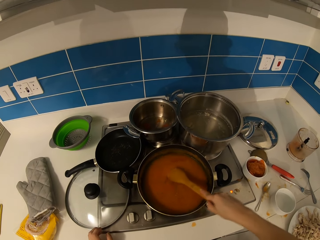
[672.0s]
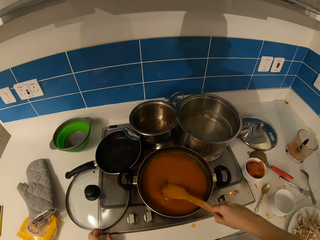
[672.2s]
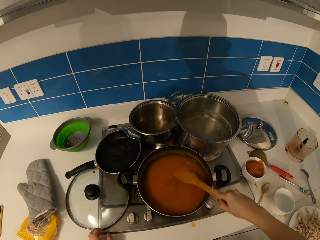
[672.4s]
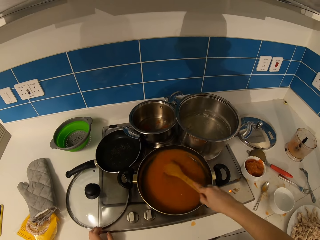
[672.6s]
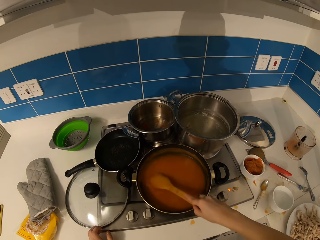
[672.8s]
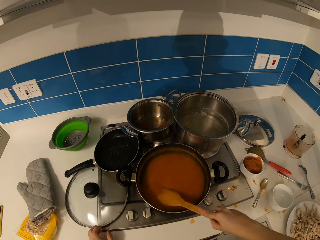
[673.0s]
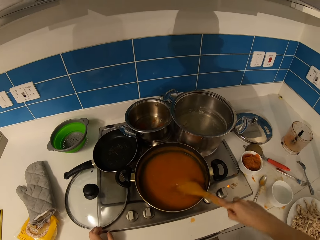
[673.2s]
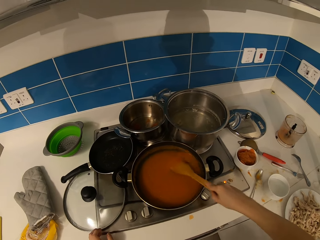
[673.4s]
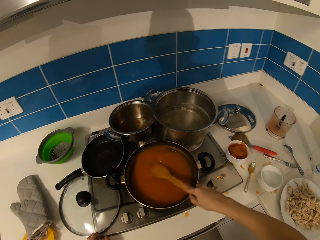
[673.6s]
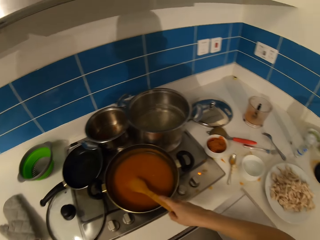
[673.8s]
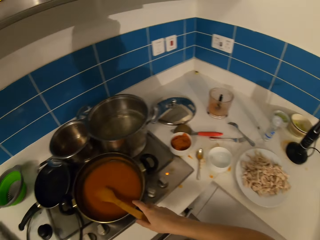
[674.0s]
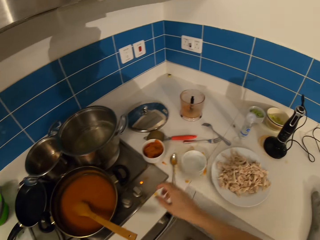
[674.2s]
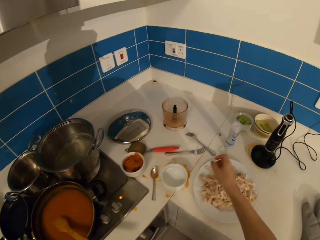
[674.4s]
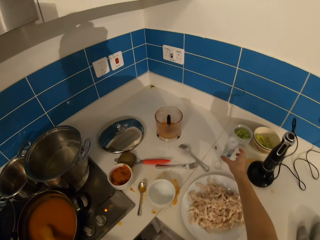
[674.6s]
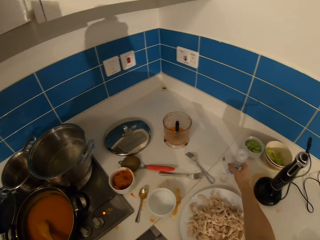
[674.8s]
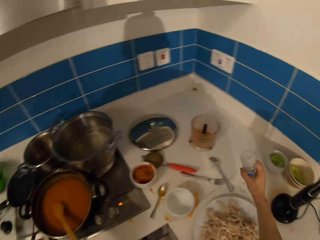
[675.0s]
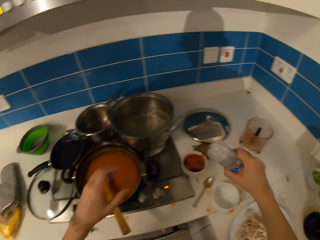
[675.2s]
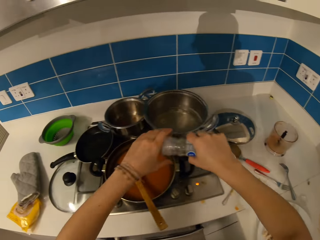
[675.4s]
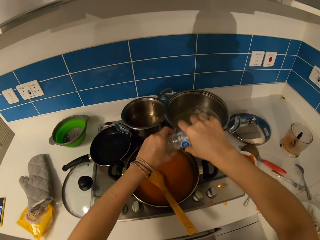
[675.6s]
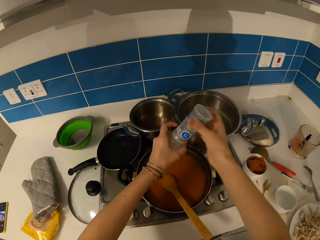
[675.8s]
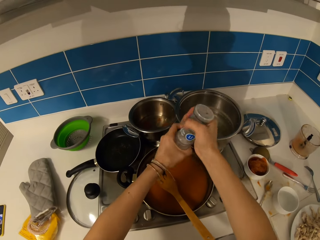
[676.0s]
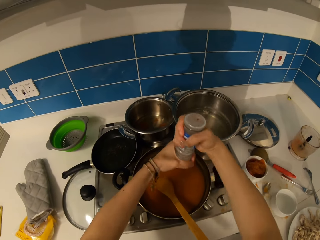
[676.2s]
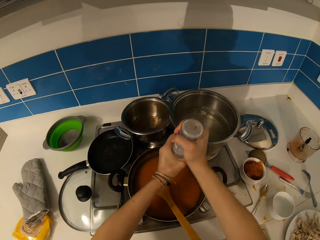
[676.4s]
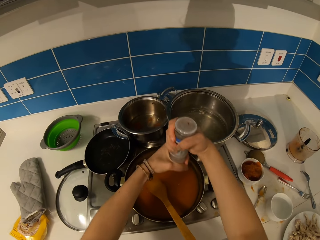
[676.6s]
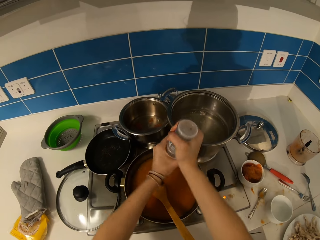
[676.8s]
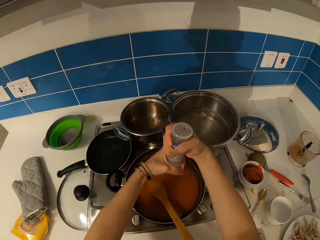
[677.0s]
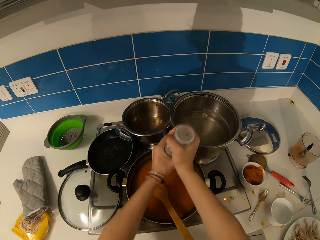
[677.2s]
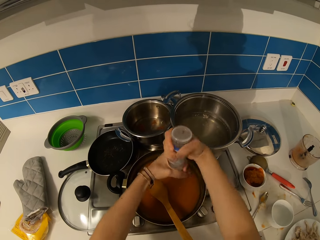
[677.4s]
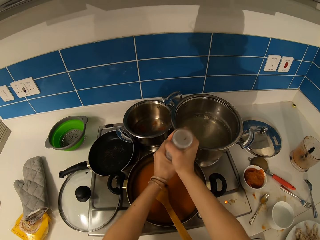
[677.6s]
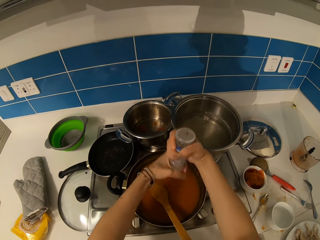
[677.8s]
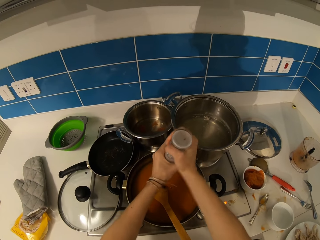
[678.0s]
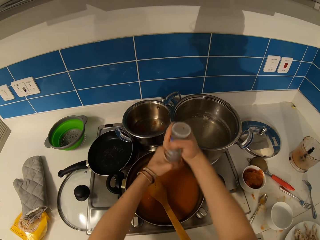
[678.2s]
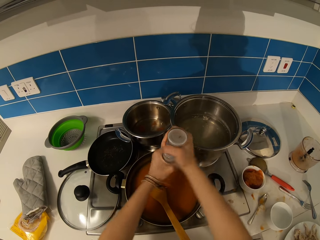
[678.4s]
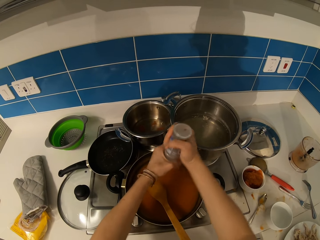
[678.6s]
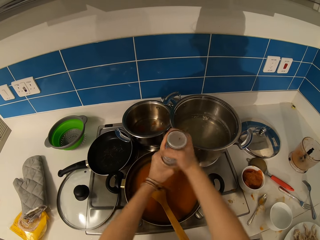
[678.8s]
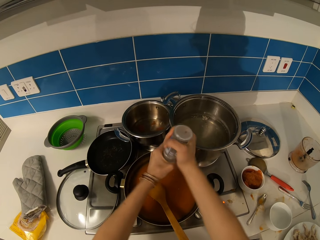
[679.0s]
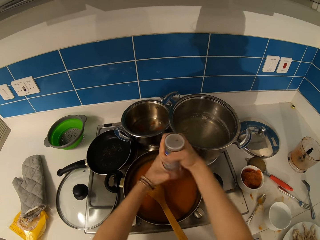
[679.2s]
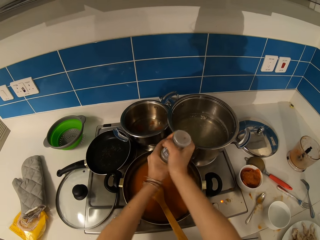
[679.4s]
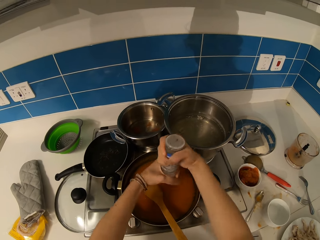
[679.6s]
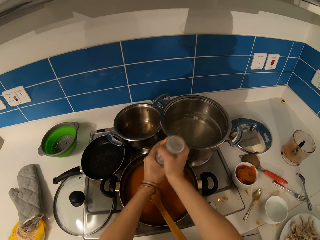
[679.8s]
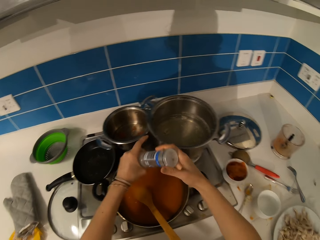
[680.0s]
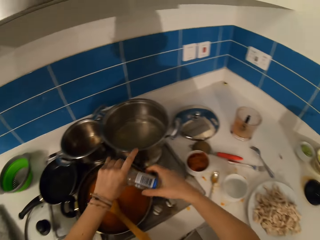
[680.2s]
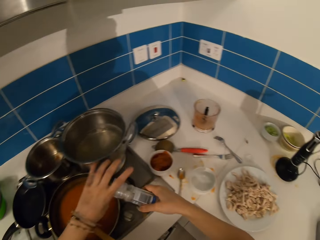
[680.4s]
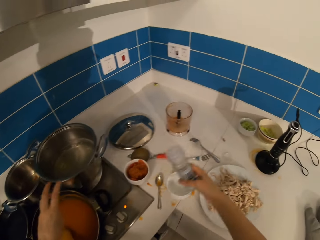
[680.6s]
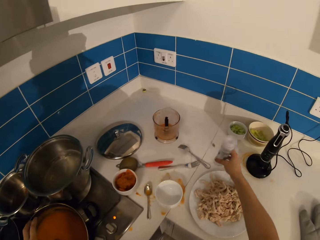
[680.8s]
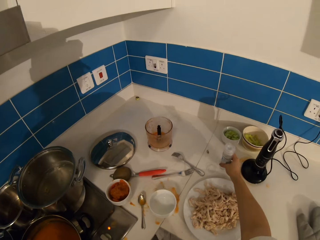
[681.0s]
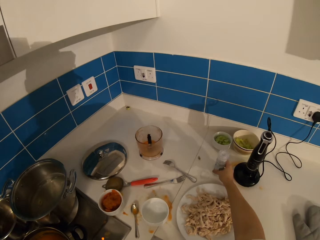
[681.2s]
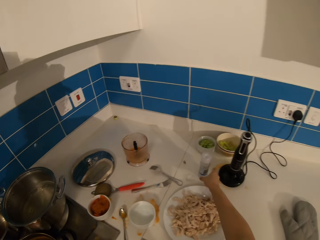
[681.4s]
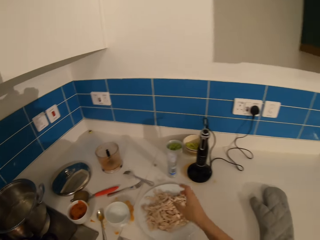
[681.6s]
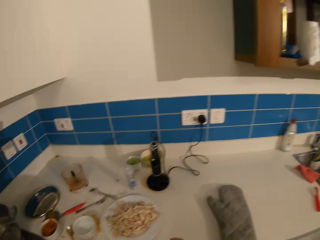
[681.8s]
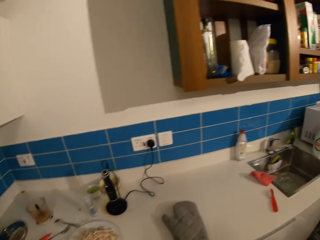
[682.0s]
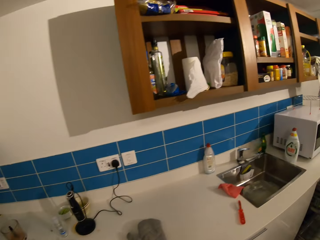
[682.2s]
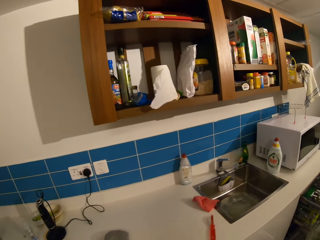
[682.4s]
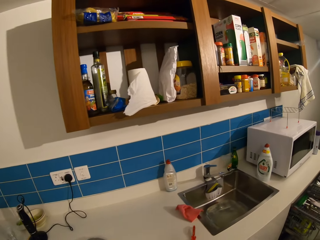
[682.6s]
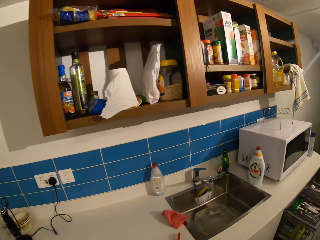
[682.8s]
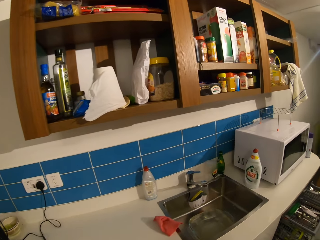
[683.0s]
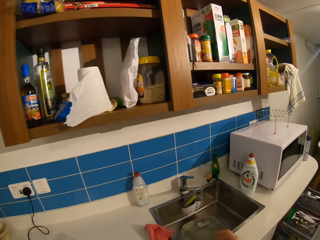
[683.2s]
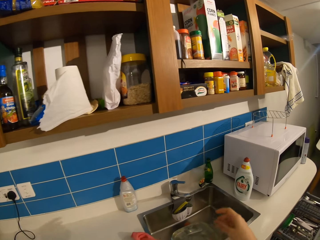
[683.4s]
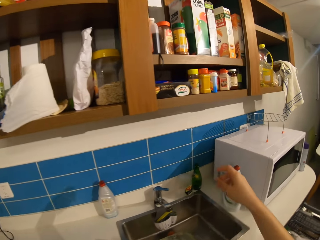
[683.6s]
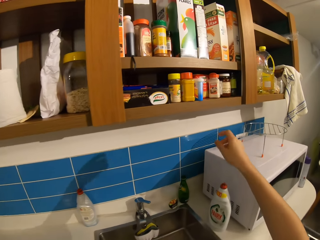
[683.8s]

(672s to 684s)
The camera wearer takes a salt shaker. They put something in the soup. They open the salt shaker. They put the shaker down. They walk to the cabinet.

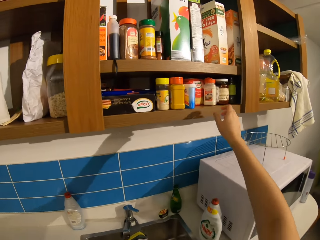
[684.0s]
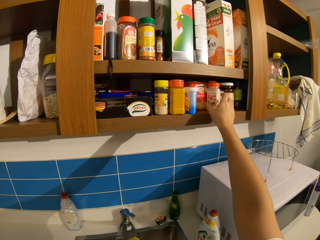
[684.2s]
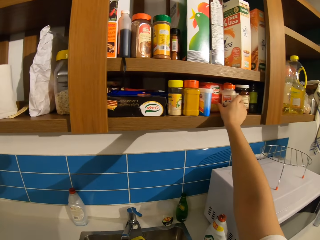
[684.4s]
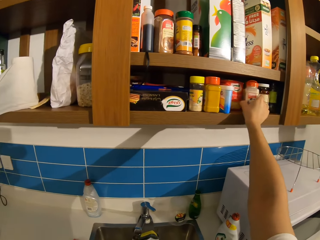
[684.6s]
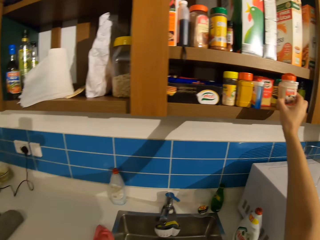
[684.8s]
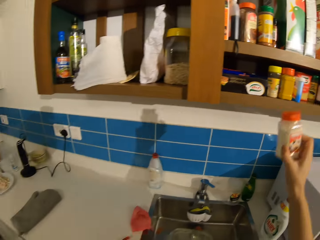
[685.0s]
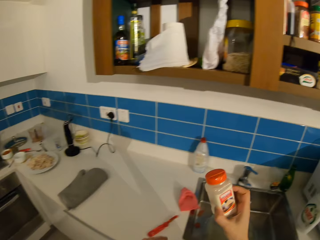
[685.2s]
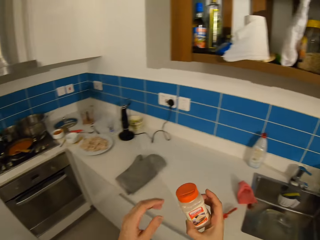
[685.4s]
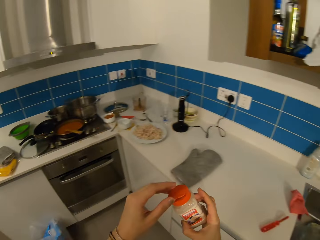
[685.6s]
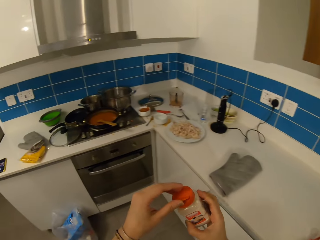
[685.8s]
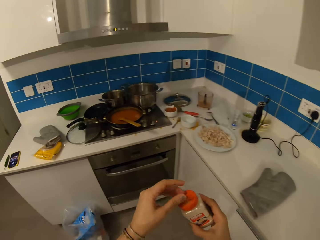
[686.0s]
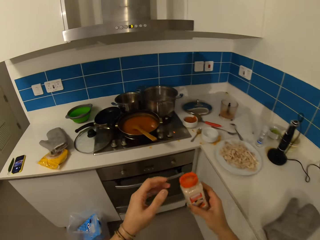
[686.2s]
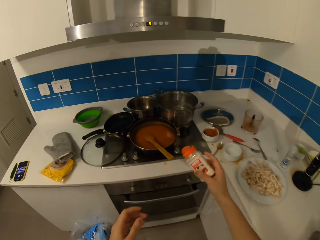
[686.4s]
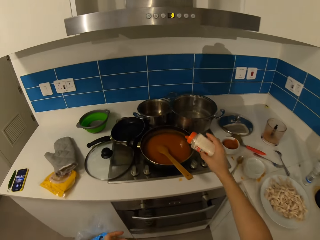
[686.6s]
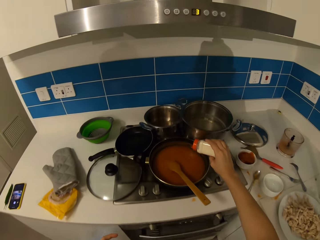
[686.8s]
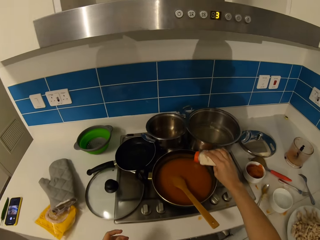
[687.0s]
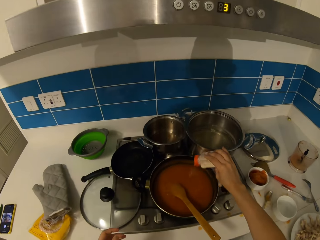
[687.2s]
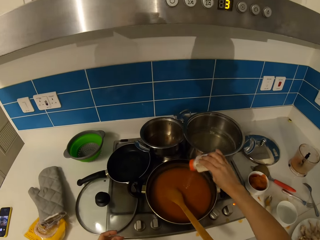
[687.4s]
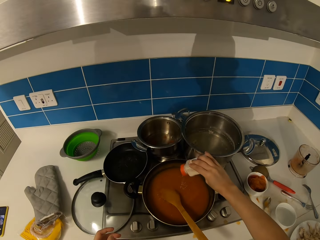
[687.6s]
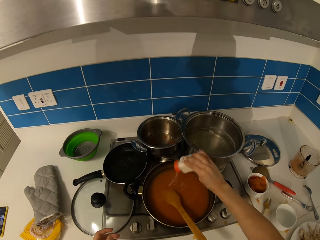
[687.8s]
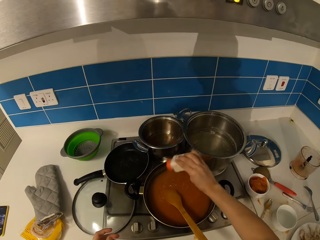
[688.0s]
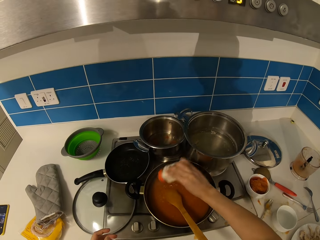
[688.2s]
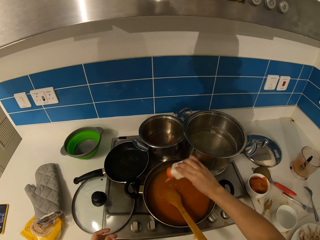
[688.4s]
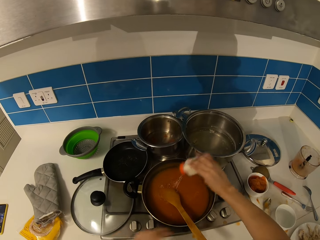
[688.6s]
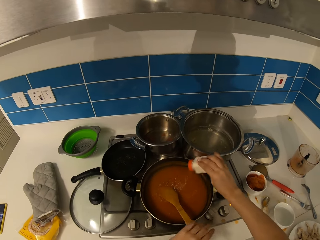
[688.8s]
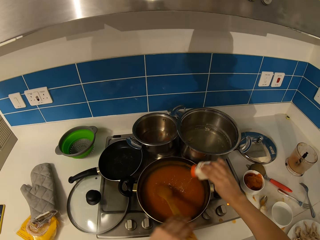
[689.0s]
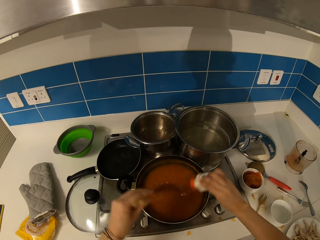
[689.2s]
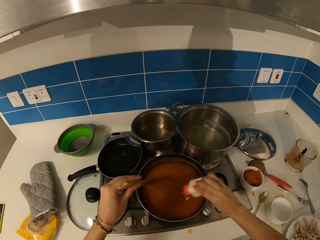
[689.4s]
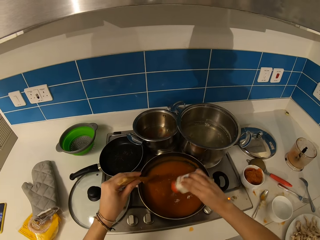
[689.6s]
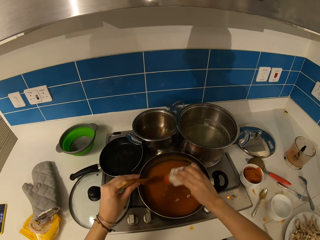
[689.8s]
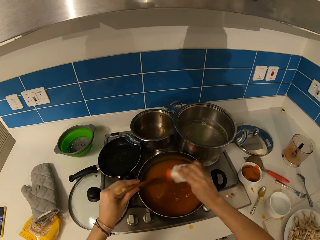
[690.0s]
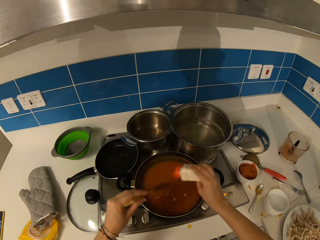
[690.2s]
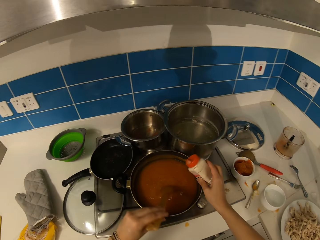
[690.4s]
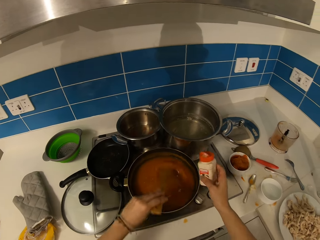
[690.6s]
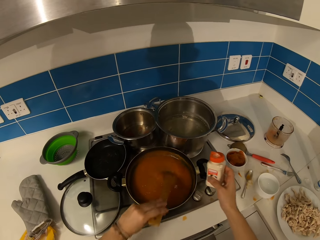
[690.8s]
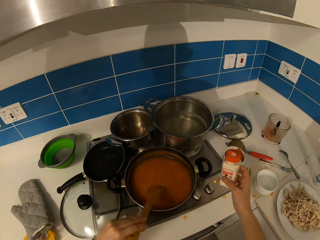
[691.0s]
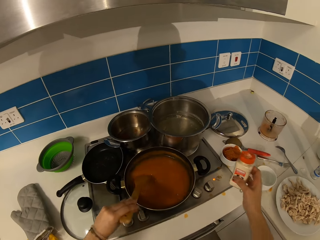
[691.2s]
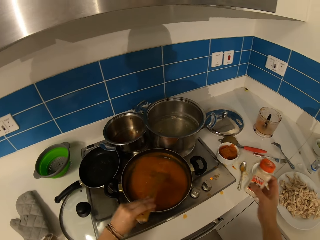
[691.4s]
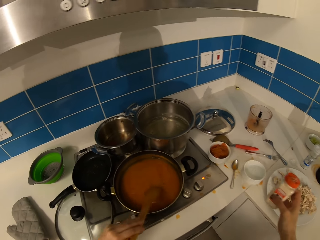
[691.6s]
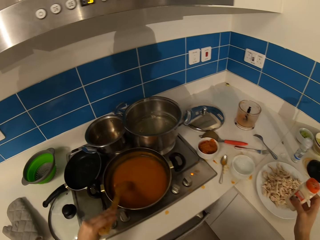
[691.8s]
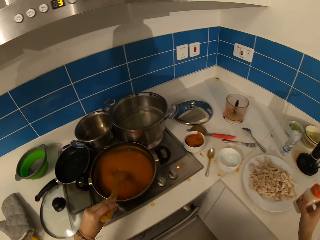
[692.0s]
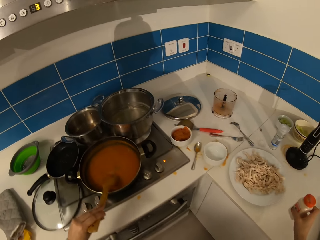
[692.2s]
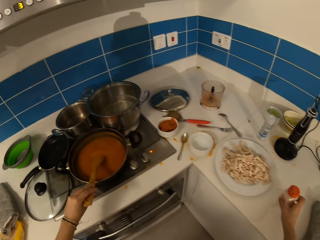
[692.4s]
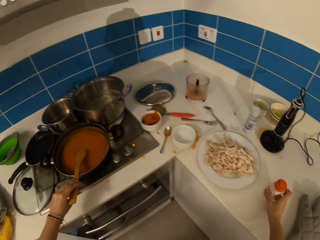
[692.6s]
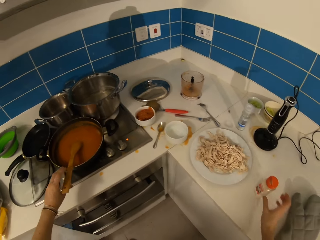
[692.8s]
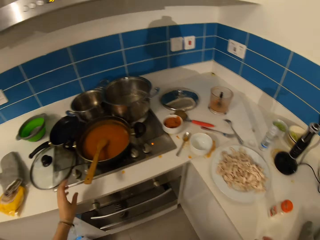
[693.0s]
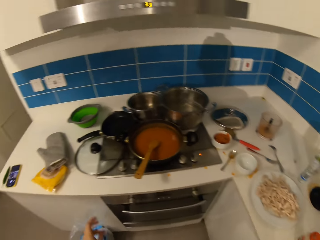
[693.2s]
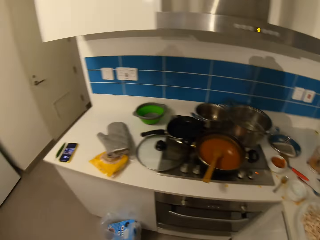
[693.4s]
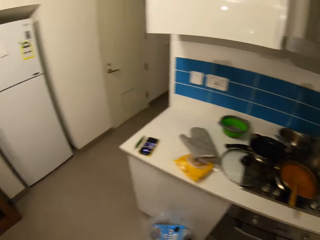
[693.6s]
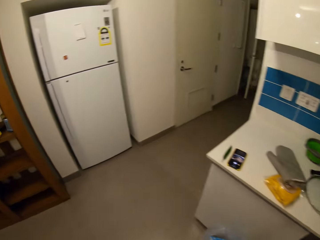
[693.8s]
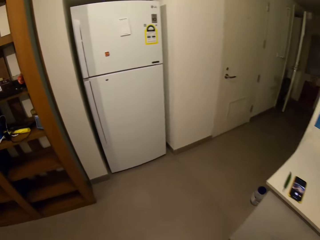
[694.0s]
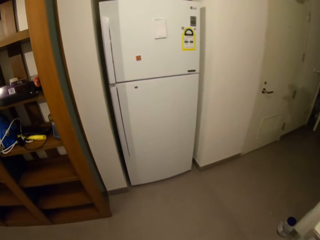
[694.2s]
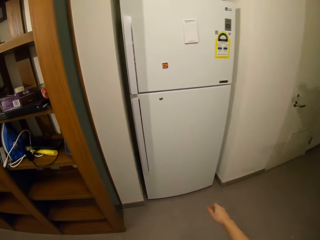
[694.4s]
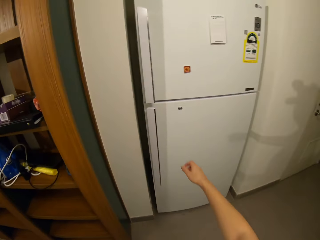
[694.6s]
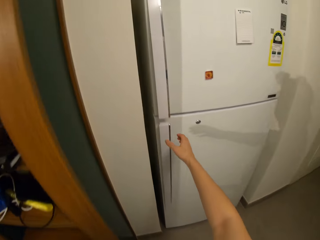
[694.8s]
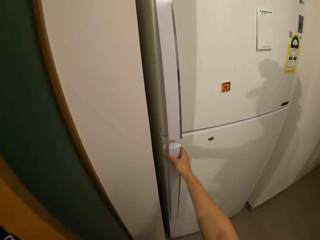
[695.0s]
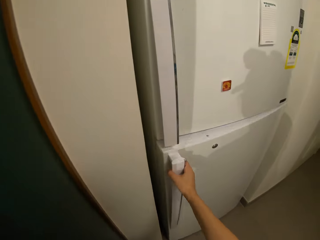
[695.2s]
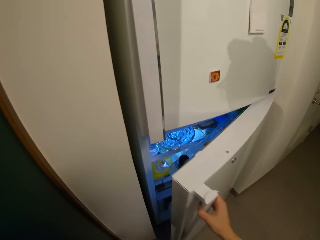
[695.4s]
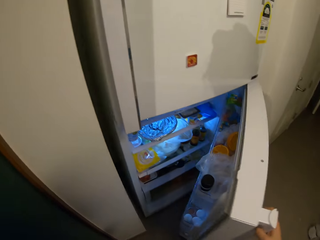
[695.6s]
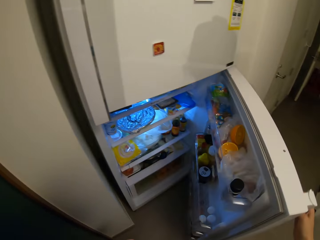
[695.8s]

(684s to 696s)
The camera wearer takes a shaker or can. They pour salt in the stew. They stir the stew. They put the salt shaker on the table. They walk to the fridge.
